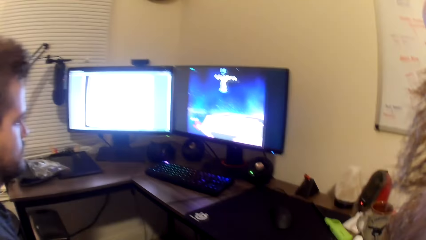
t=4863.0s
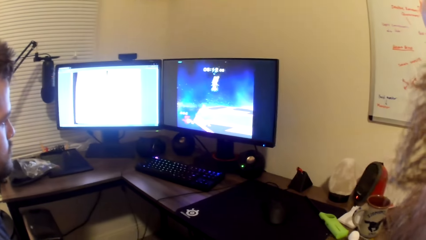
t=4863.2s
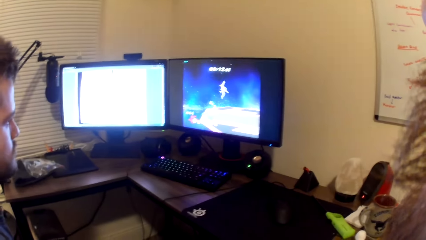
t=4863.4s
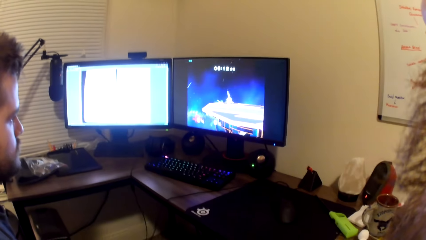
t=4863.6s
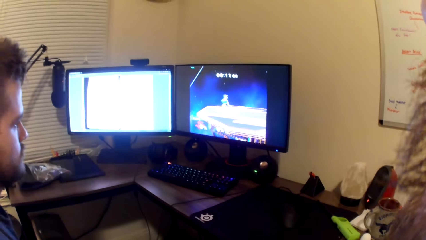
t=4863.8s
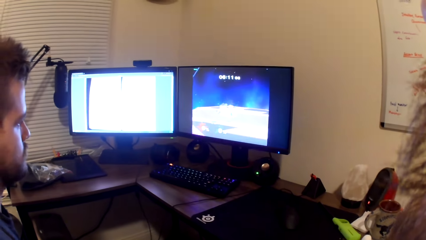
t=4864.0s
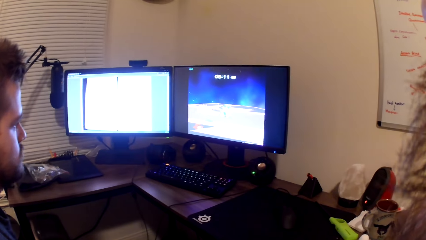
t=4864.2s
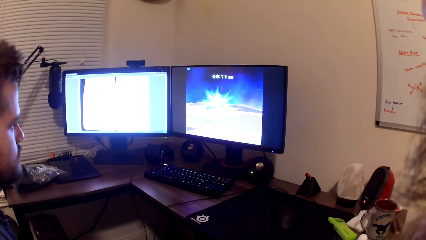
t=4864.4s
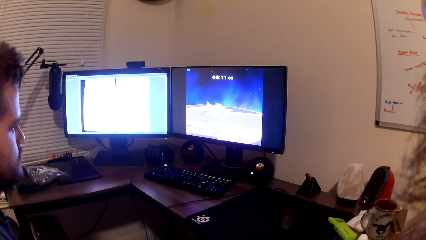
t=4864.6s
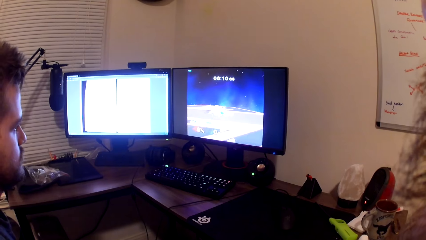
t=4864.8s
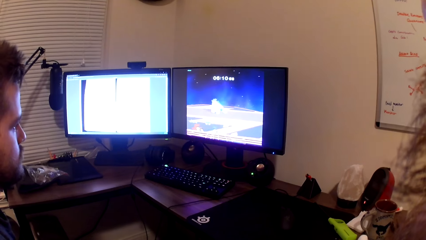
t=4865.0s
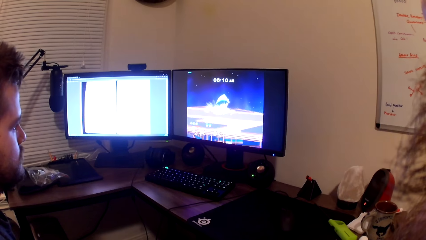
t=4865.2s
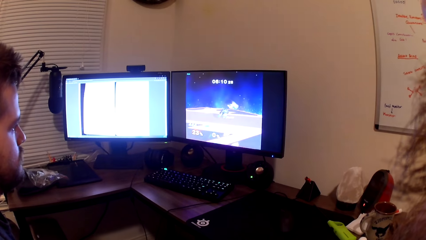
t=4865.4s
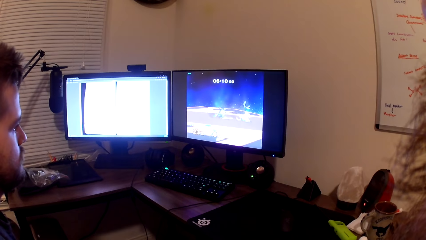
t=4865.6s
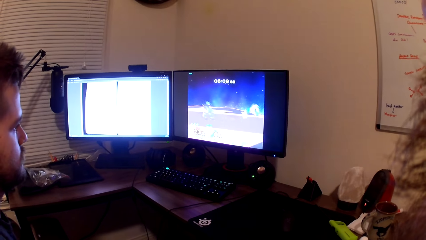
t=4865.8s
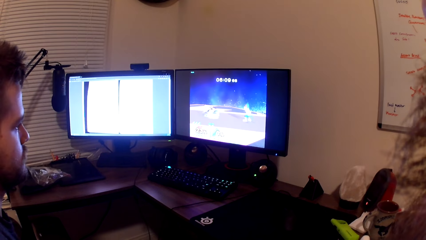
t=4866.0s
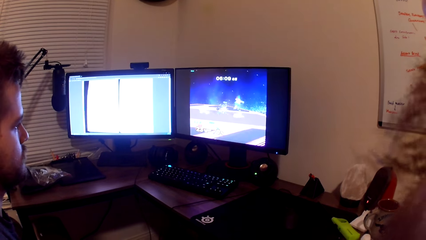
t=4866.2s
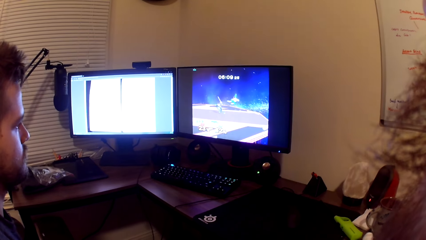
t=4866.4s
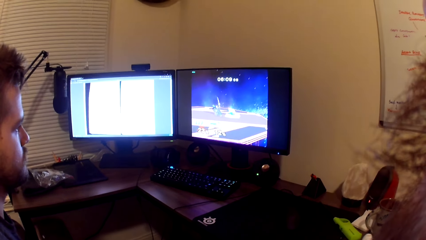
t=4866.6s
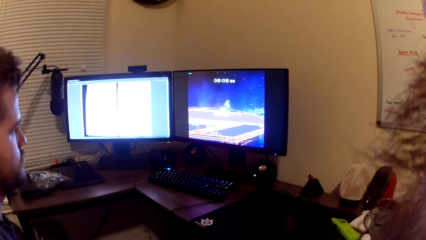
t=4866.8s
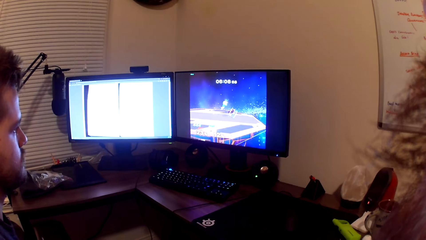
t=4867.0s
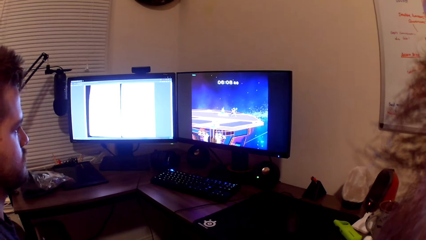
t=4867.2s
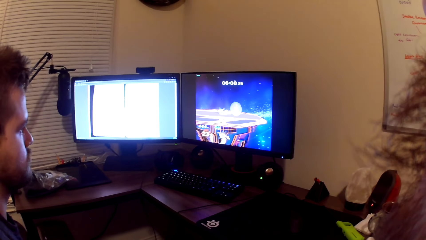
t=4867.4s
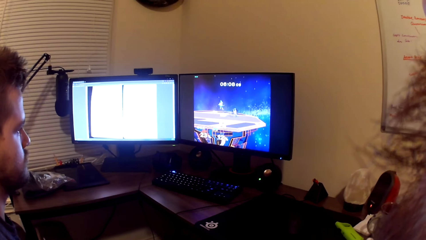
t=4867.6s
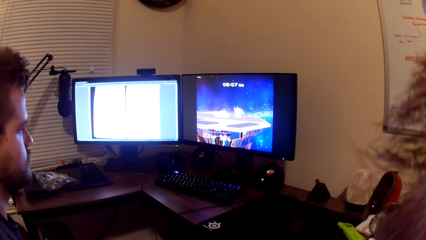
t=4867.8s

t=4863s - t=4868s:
The camera wearer looks at the computer.

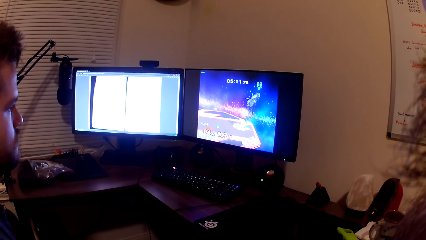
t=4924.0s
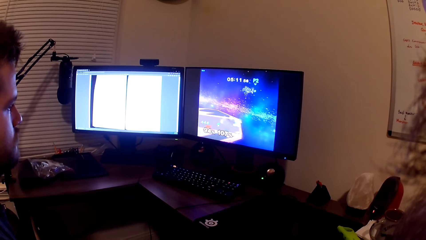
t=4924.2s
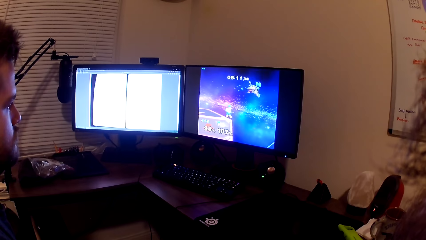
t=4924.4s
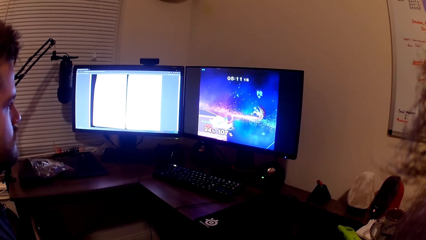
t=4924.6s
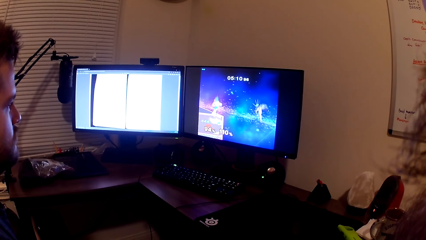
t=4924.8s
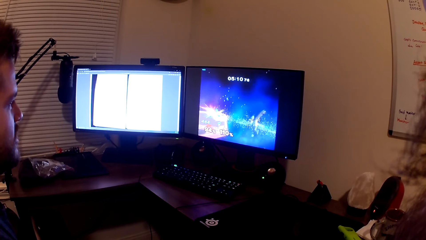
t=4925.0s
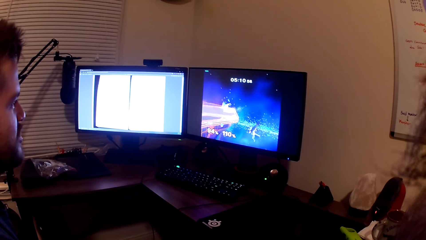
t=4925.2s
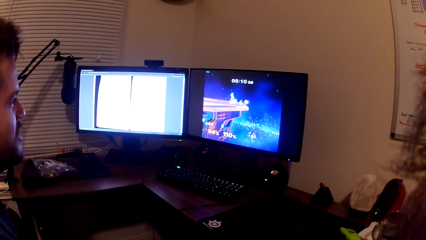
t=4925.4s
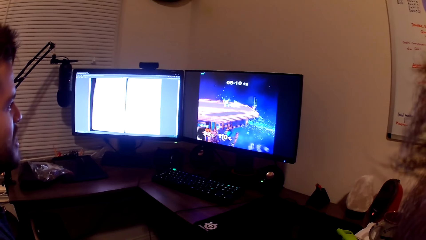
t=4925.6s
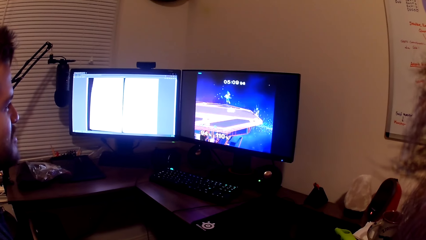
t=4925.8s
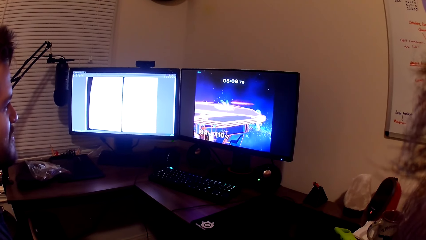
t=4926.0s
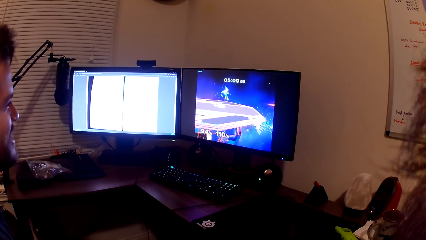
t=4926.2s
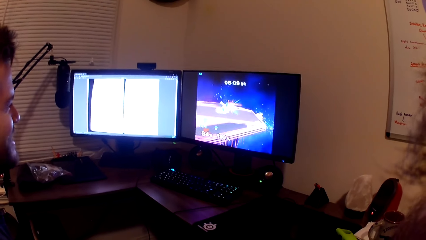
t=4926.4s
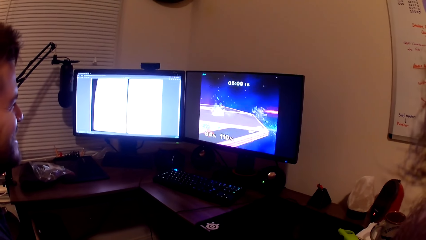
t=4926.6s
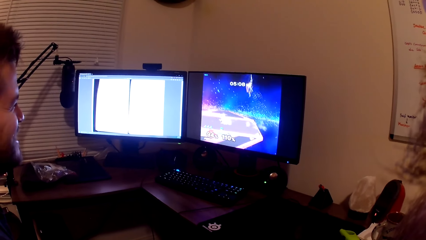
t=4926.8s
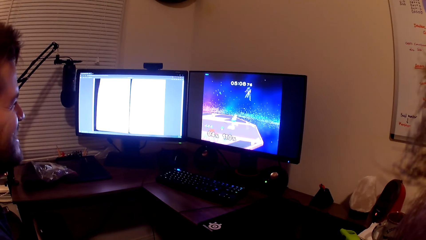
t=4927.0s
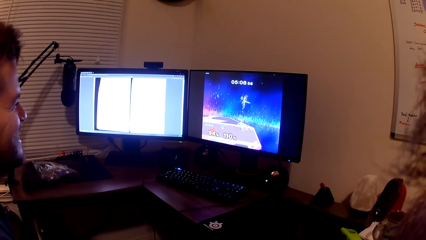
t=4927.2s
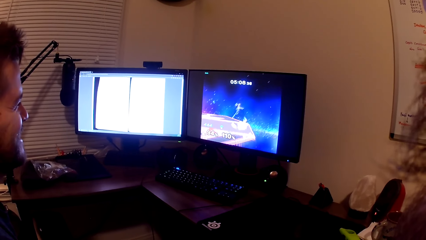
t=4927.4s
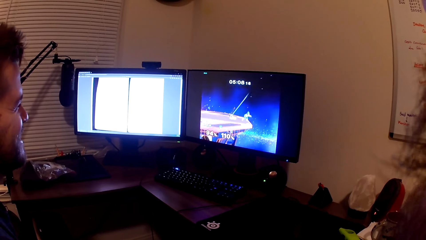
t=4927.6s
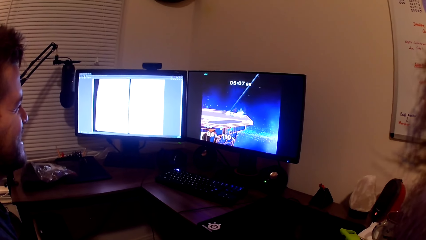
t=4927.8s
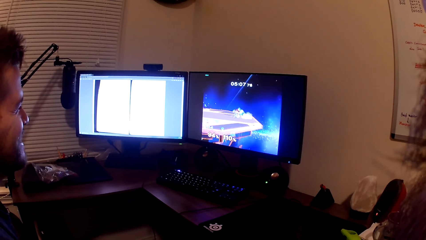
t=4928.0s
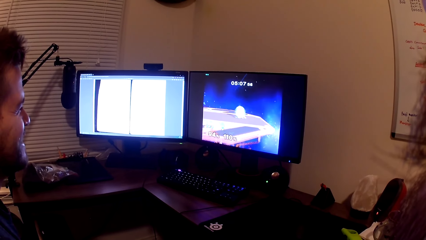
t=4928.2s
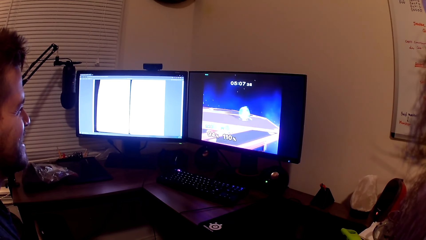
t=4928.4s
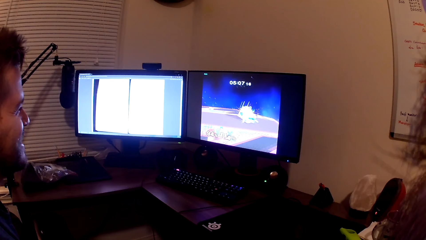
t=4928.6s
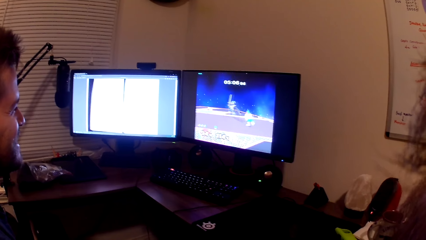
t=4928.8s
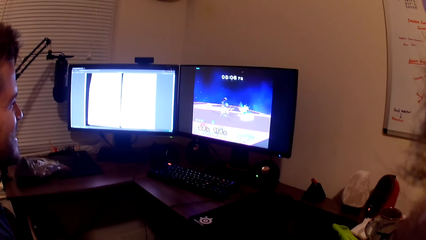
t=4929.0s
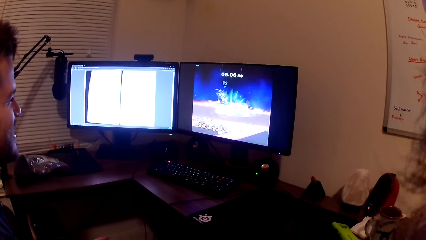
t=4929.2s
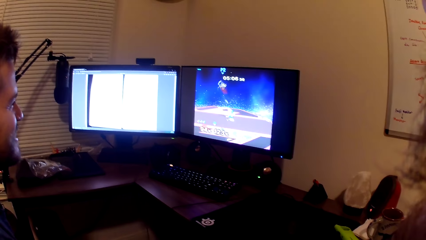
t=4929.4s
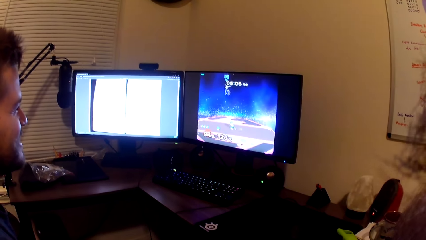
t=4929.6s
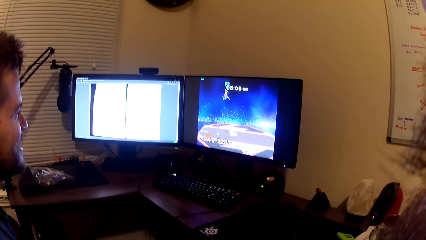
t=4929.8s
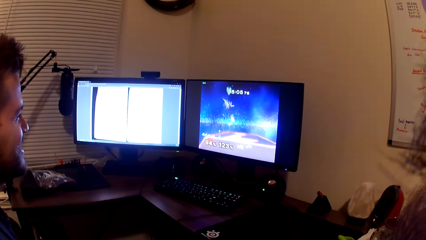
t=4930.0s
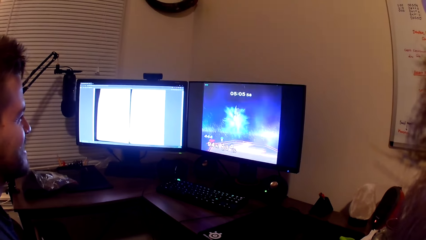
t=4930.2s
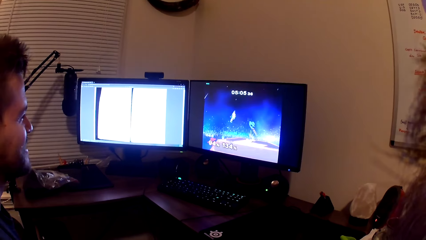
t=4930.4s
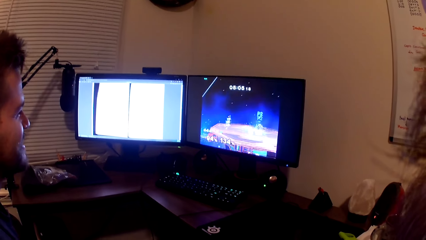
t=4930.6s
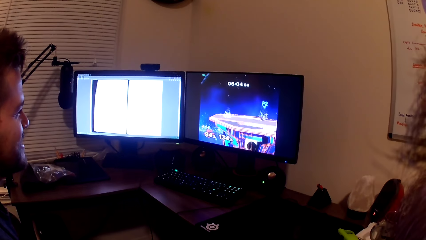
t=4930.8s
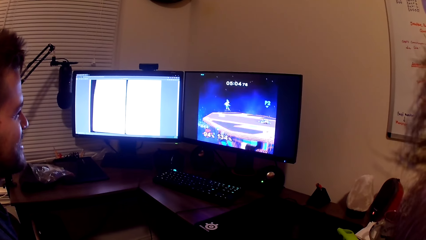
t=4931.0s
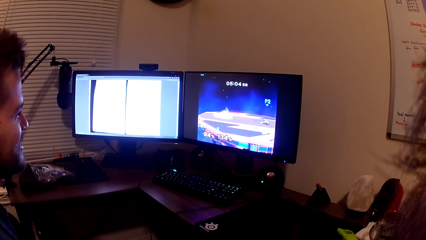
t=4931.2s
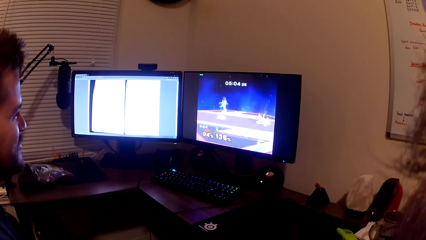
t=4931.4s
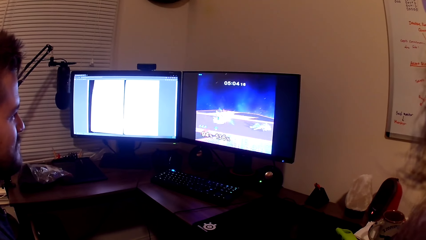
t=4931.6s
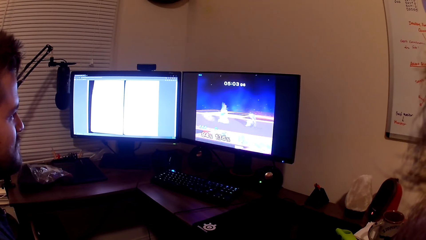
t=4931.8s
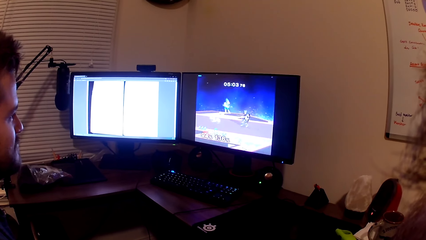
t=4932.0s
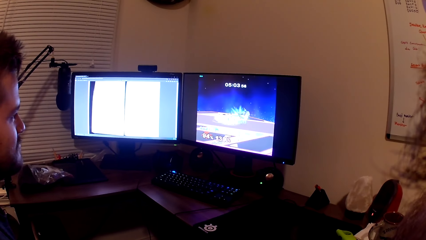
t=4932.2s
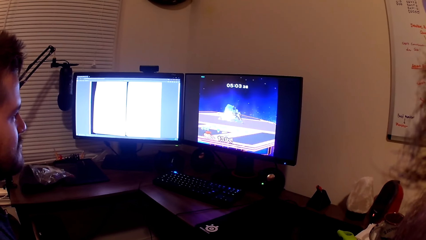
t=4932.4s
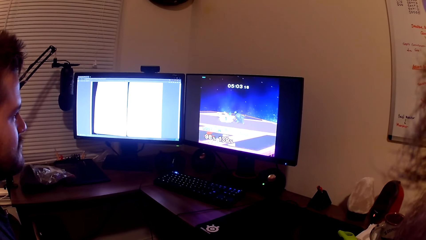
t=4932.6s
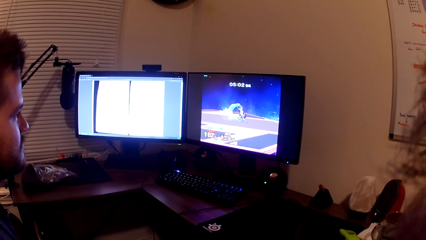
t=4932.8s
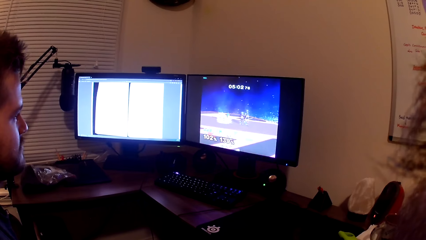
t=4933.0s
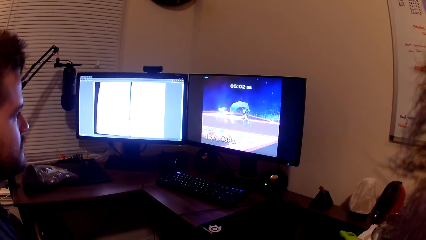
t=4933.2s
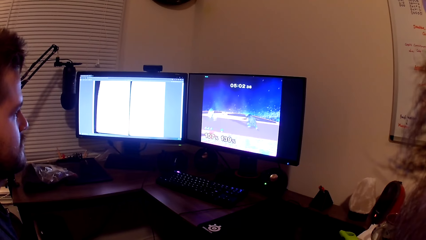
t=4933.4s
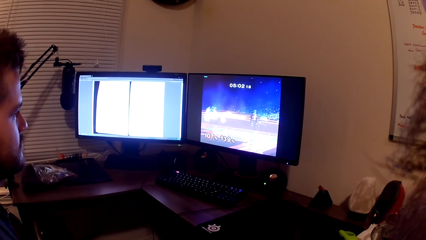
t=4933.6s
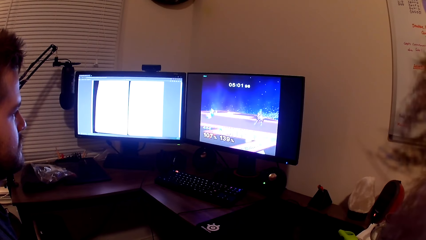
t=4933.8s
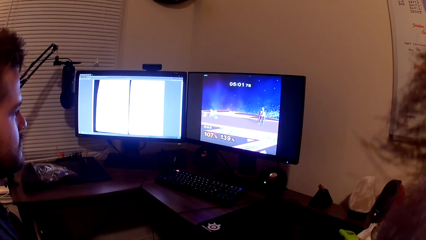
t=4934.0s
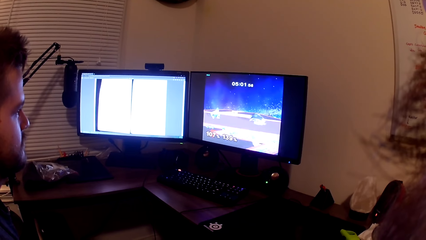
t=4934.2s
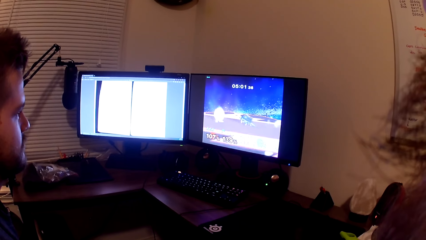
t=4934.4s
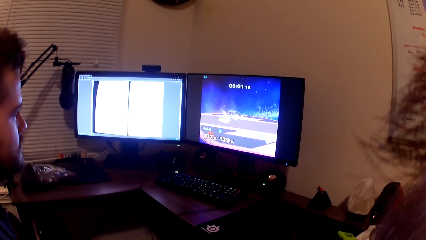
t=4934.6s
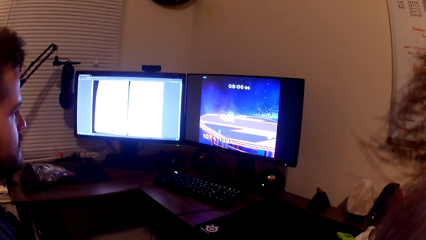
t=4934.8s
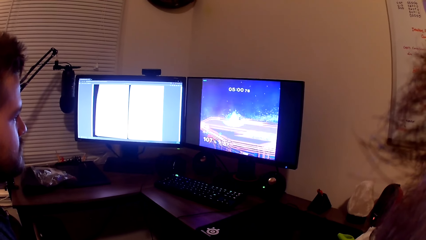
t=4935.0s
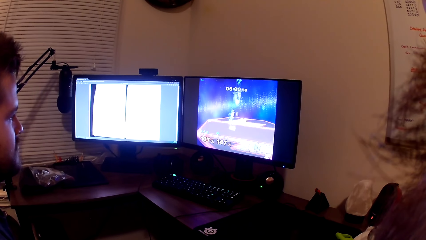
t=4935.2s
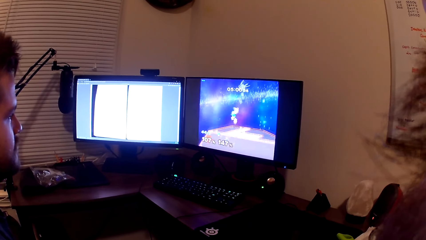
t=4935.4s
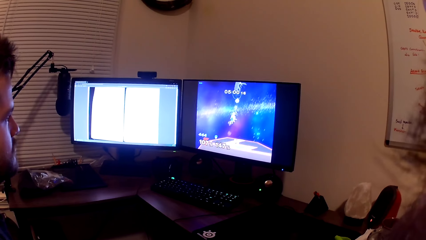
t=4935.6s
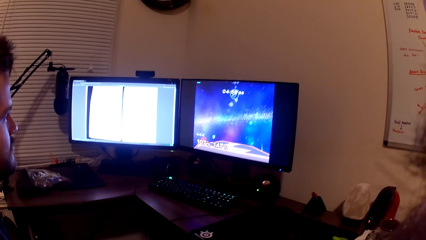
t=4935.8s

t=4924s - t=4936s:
A man converses with the camera wearer. The camera wearer plays the computer game with the man.
